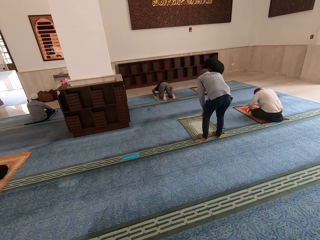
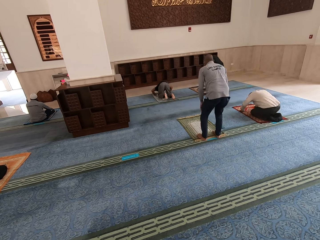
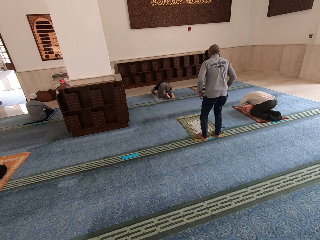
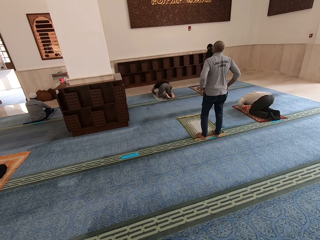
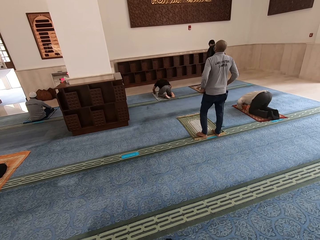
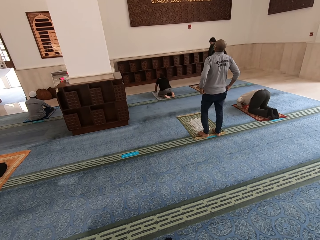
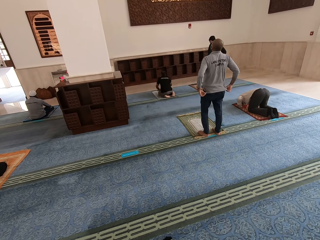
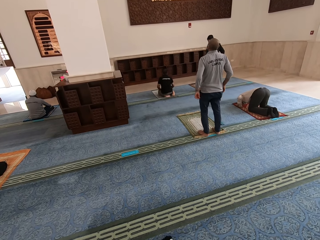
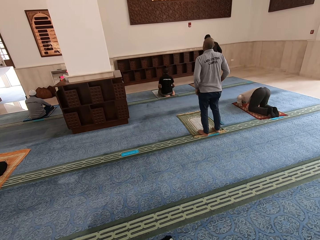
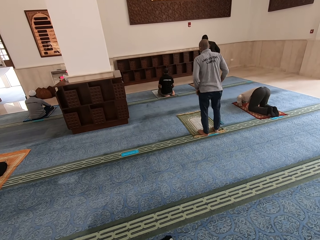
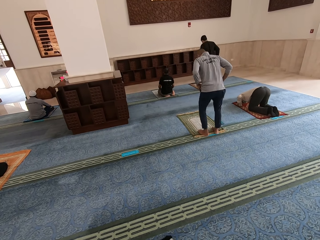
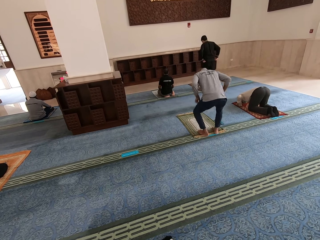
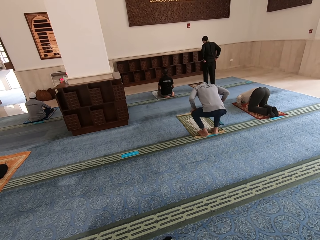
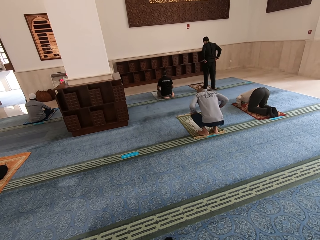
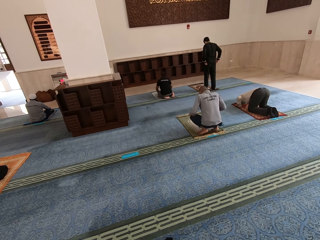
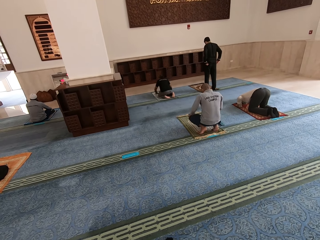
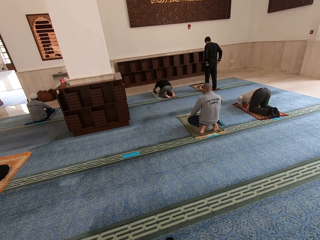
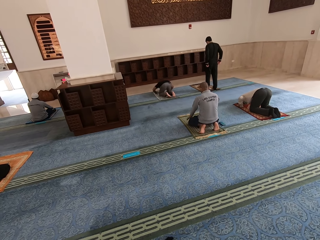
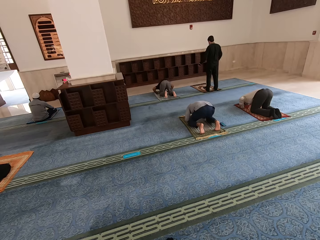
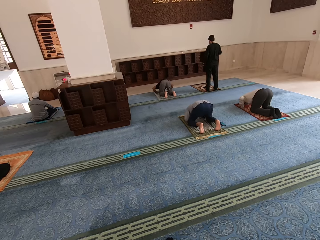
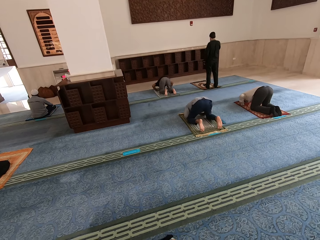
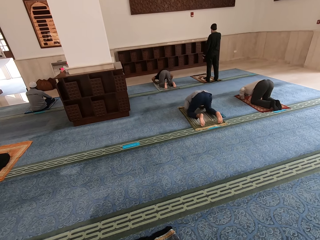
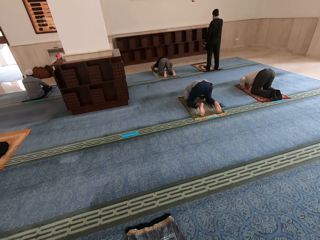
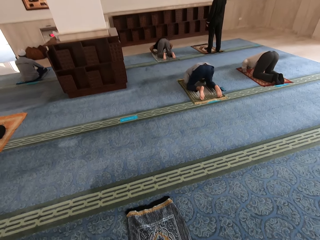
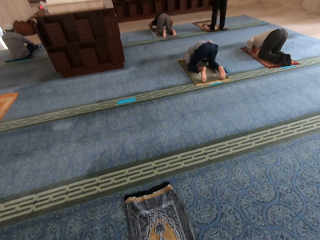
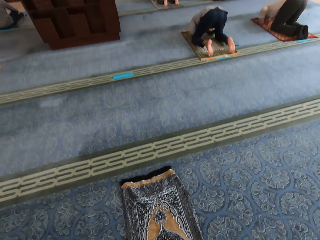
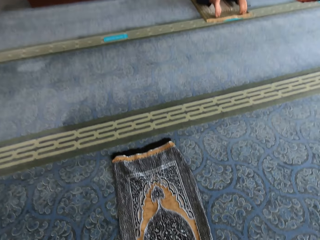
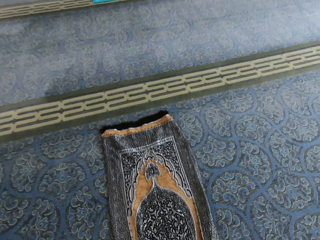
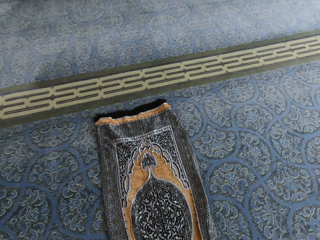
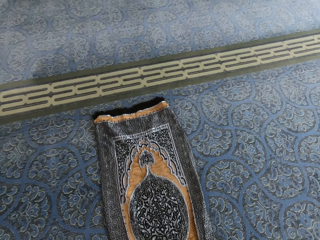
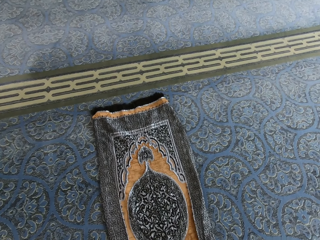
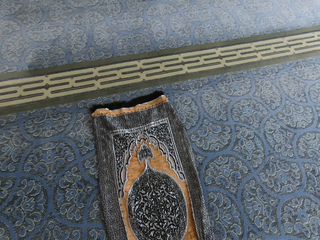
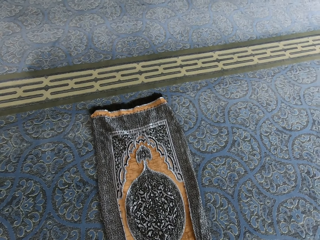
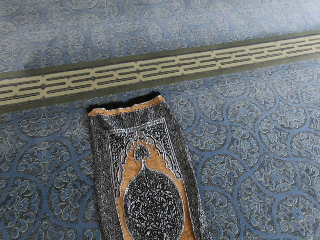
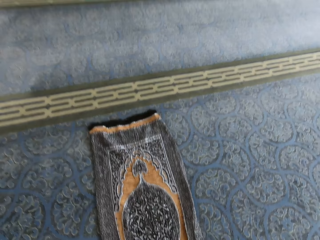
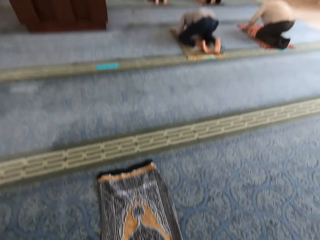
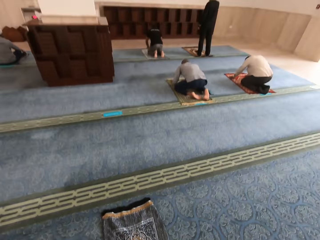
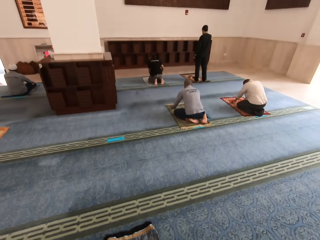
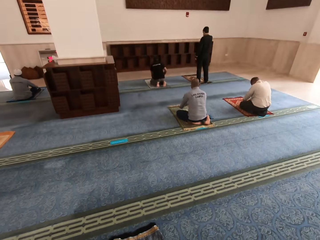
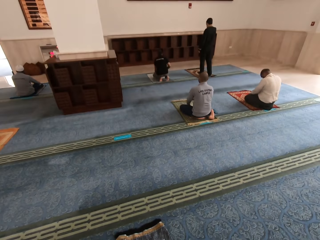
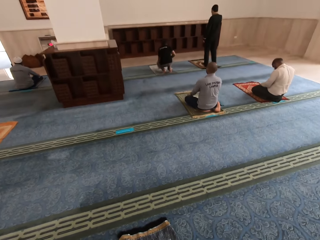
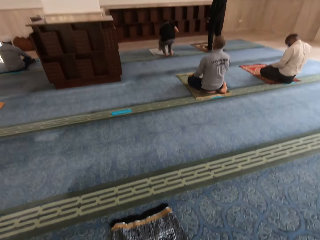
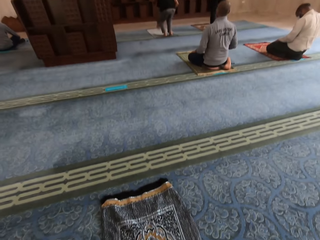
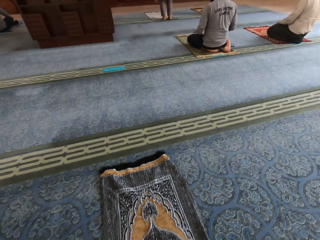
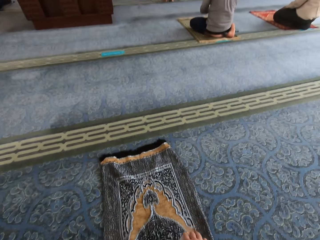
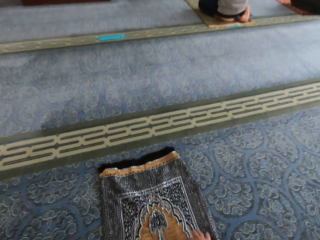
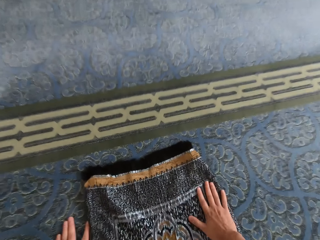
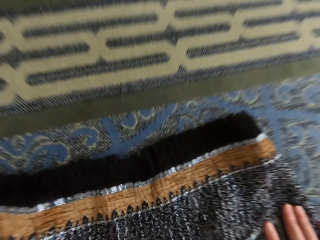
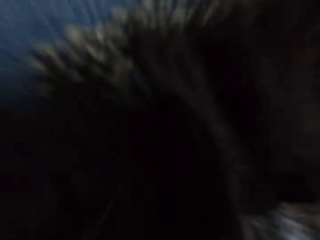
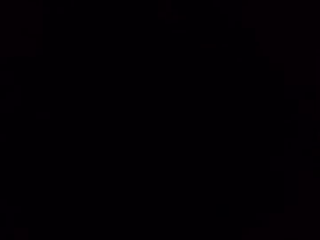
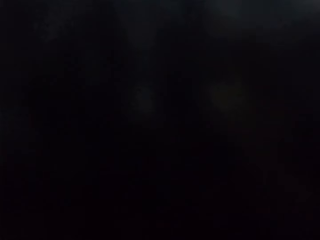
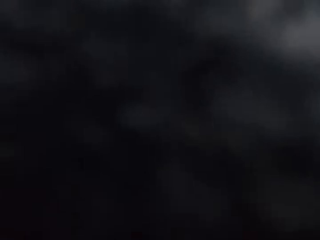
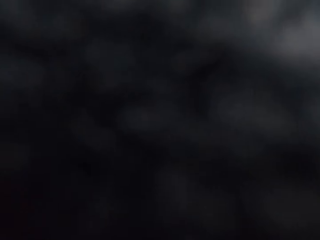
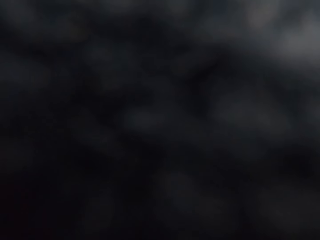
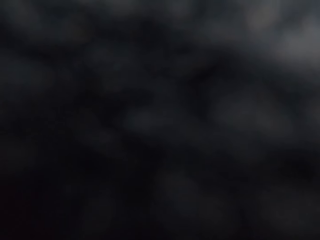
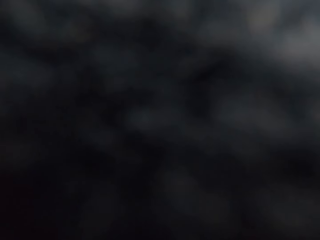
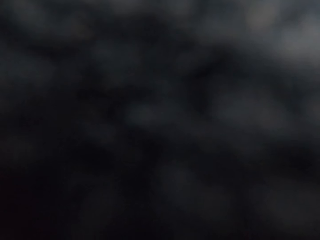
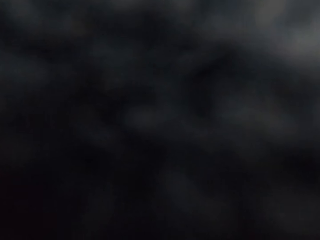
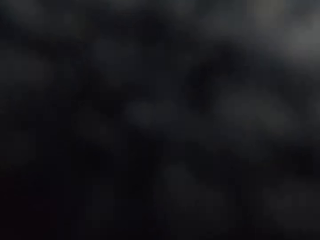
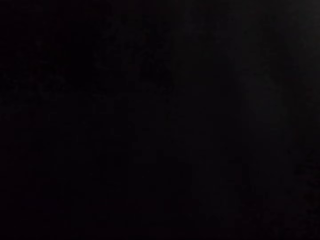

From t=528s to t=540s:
A person stands up and kneels on the mat. The camera wearer looks forward. They worship in a mosque. They bend on the mat. They worship in a mosque again.

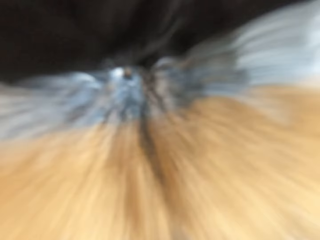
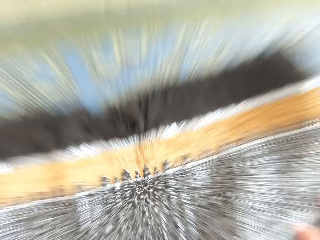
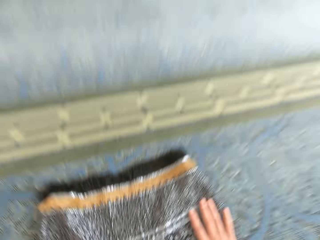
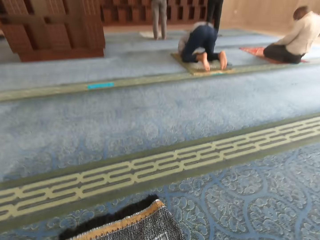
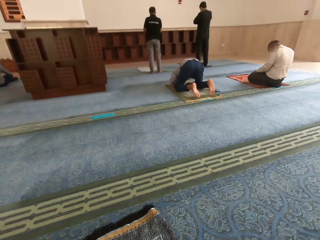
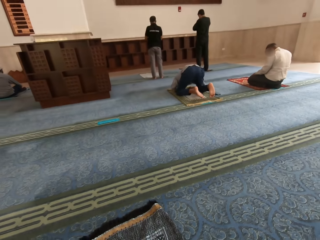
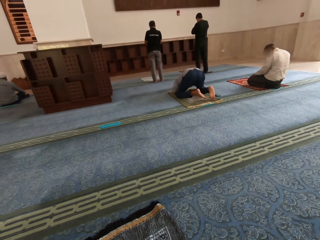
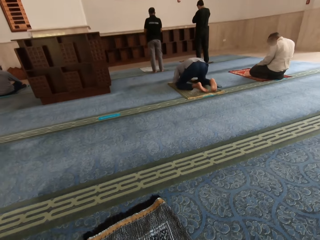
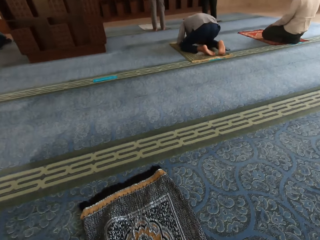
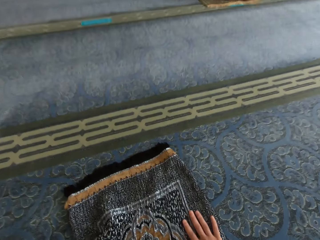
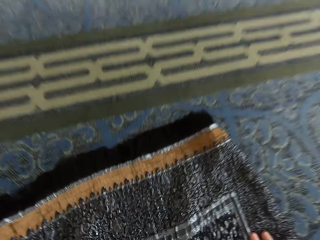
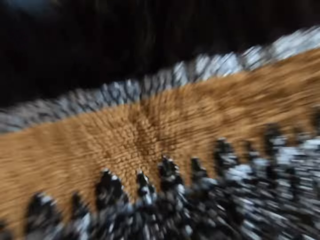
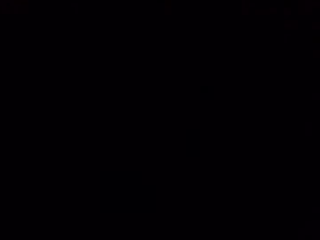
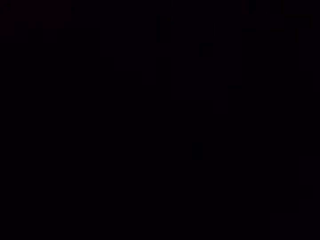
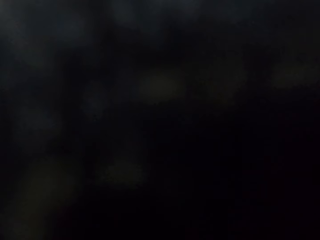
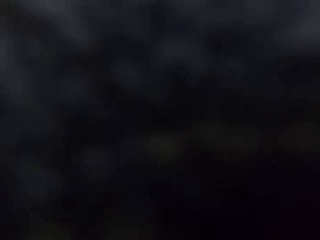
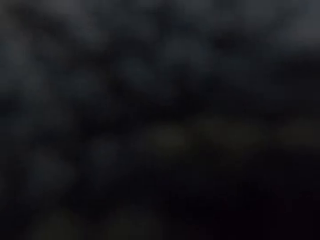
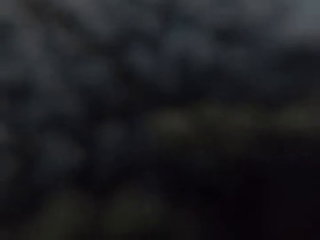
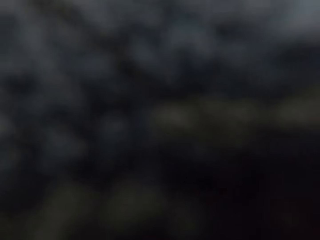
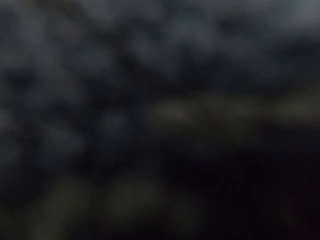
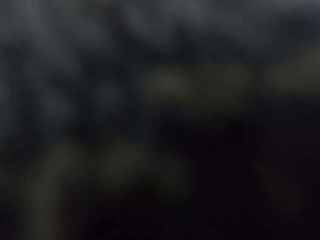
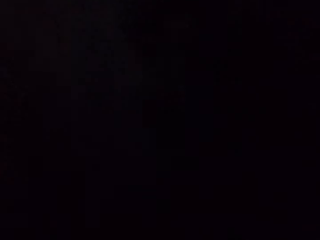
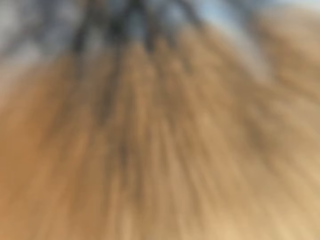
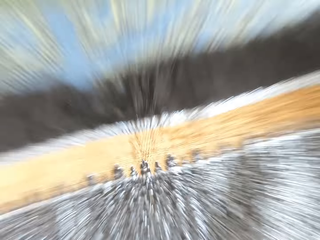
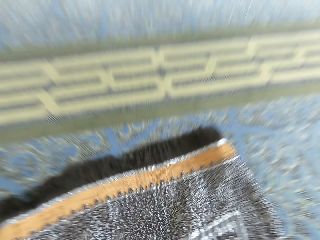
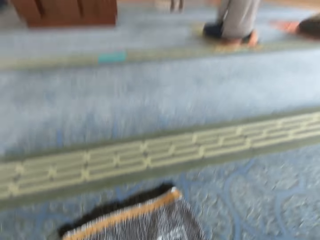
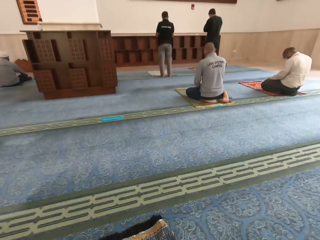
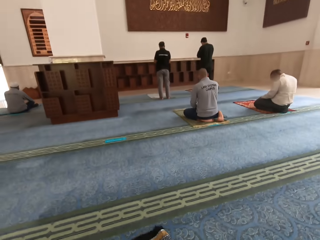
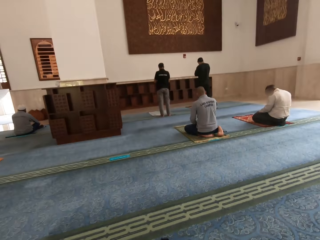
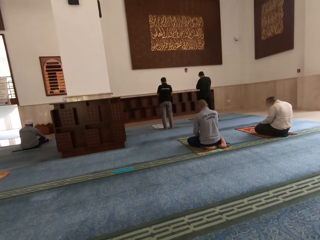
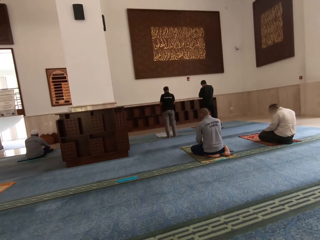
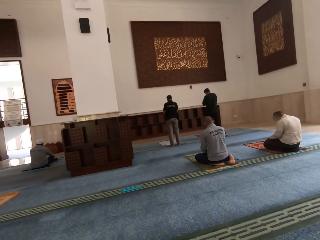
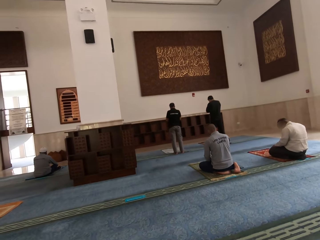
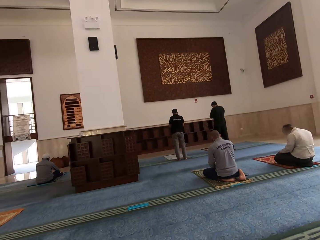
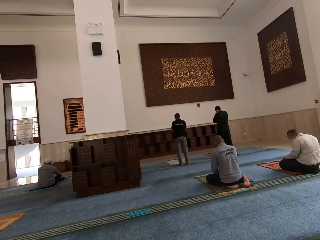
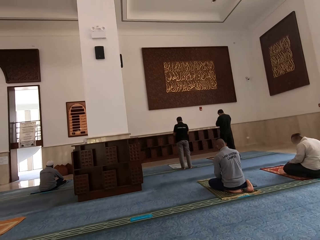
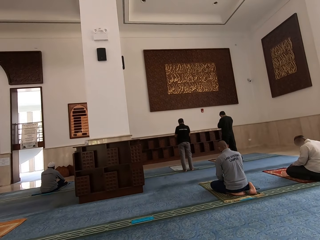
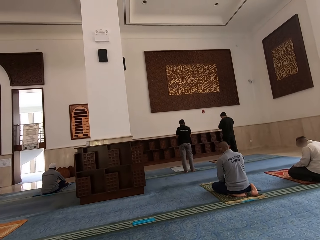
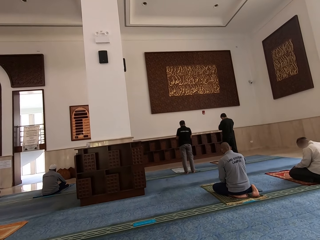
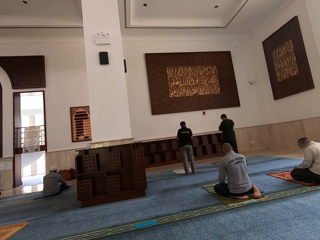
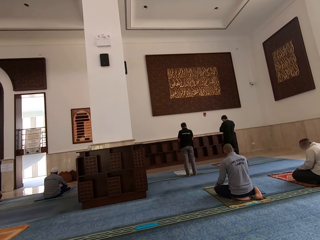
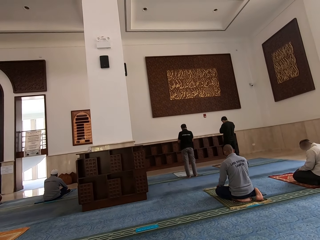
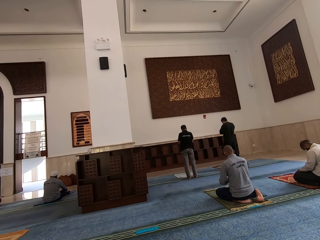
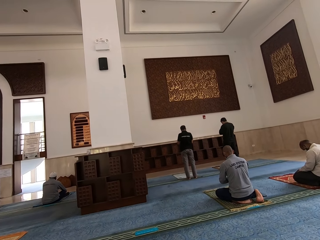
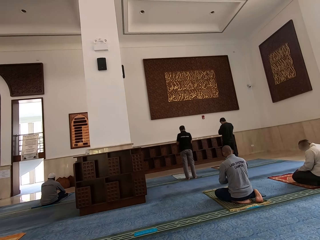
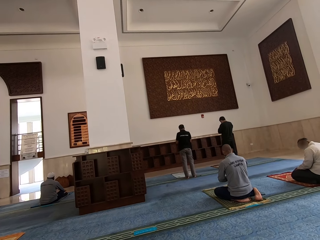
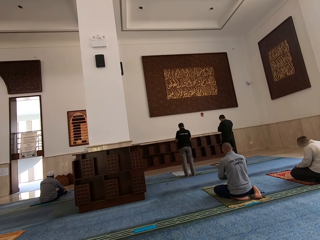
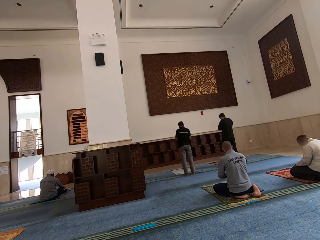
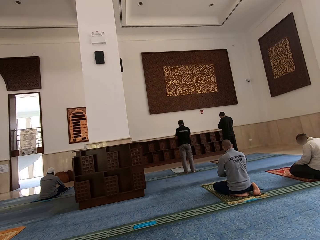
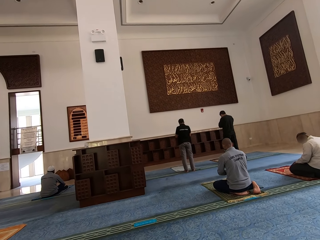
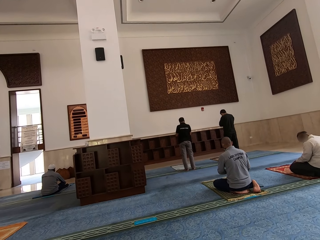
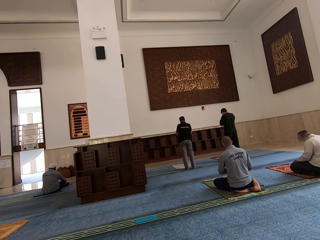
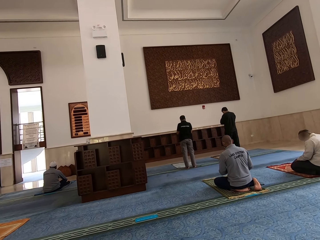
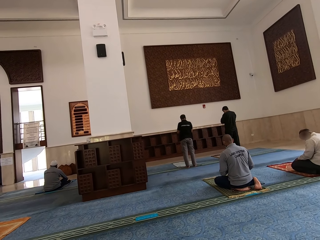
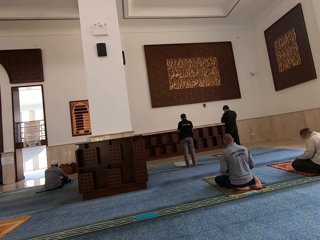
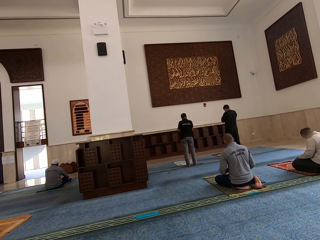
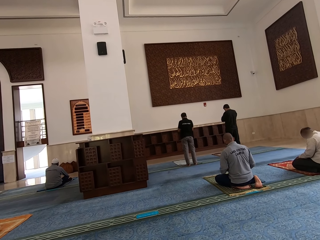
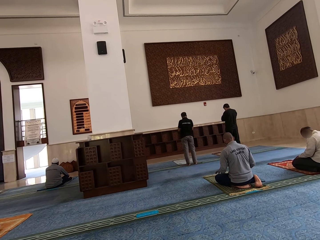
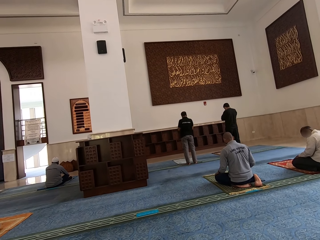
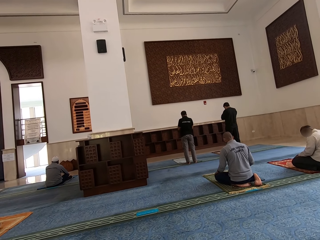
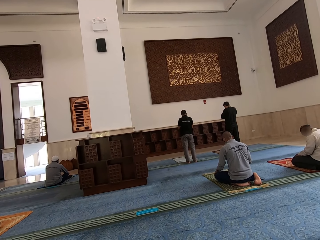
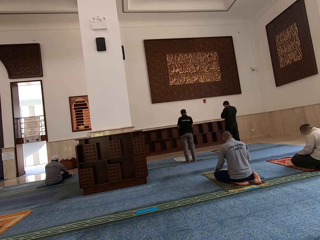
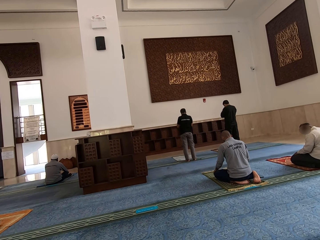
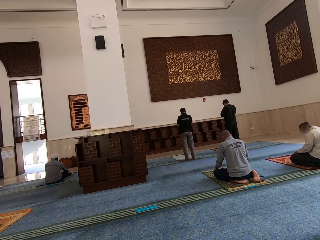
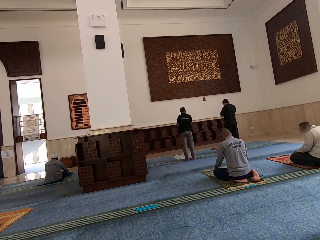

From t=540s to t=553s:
The camera wearer rises up. They bend on the mat. They worship in a mosque. They rise up.
